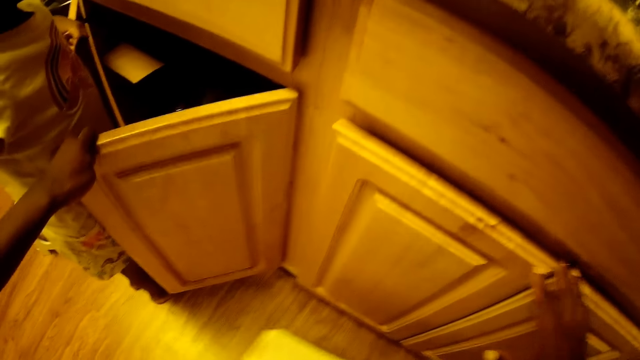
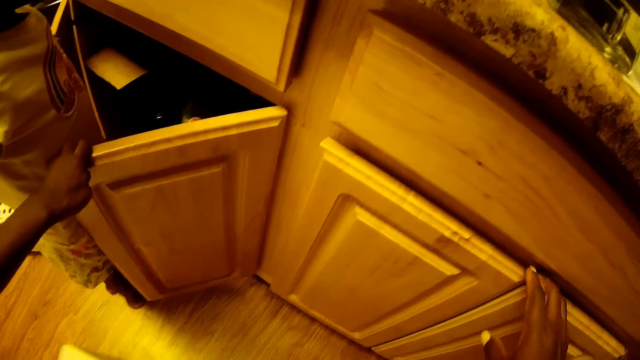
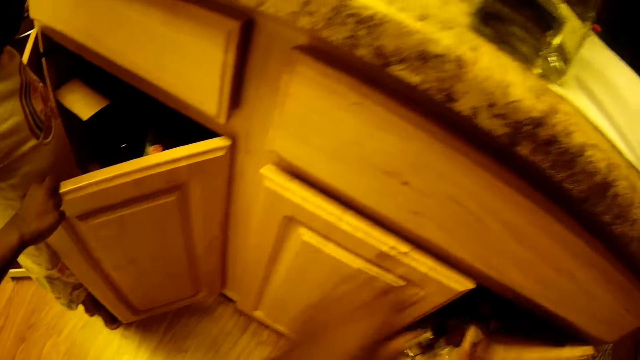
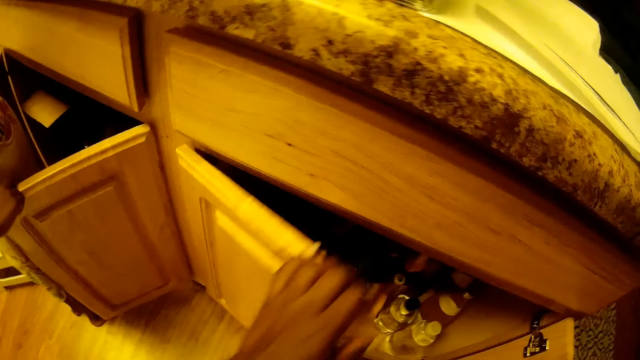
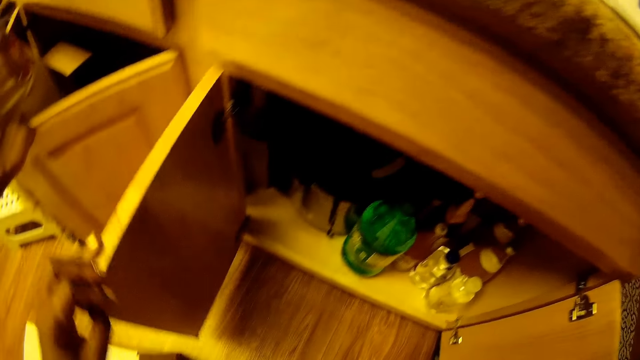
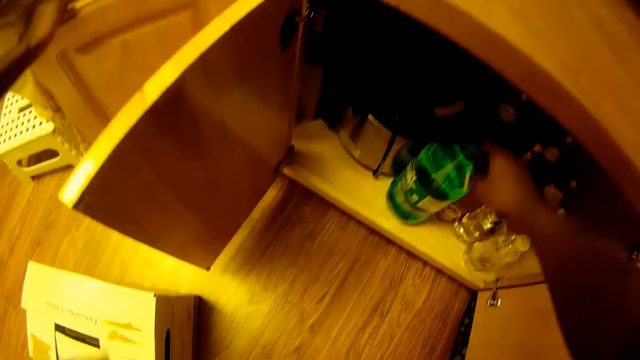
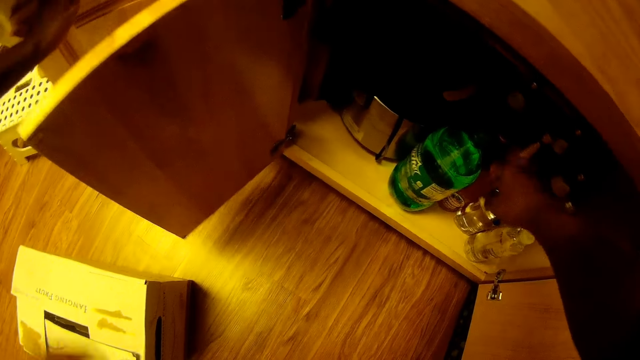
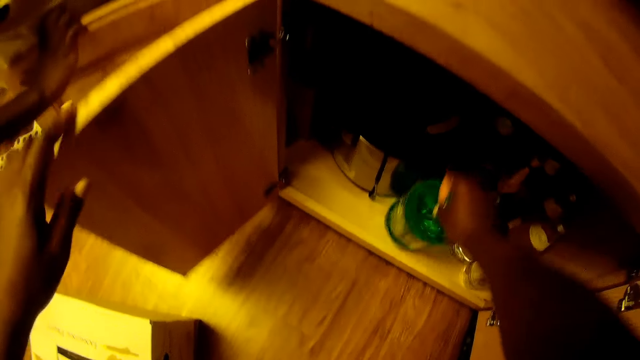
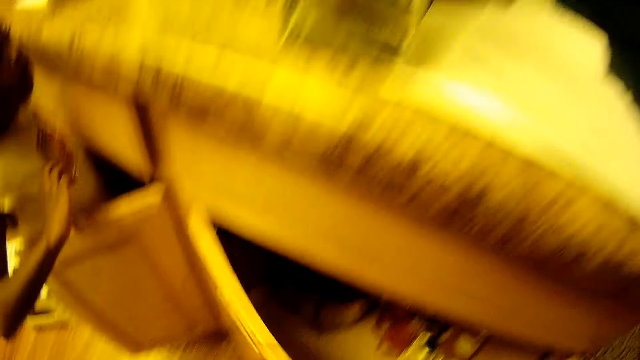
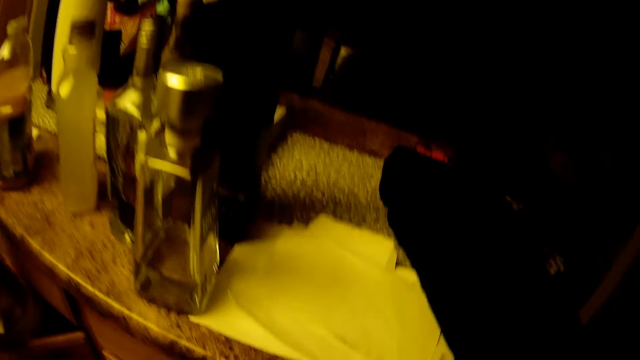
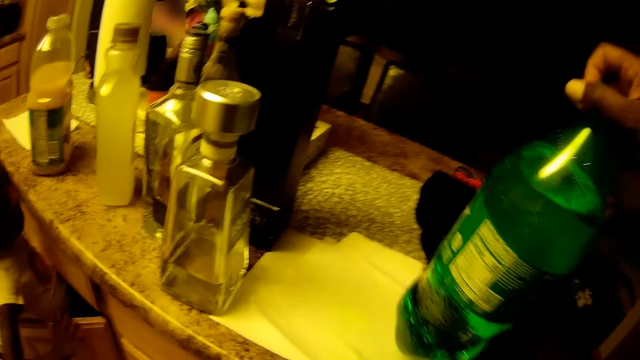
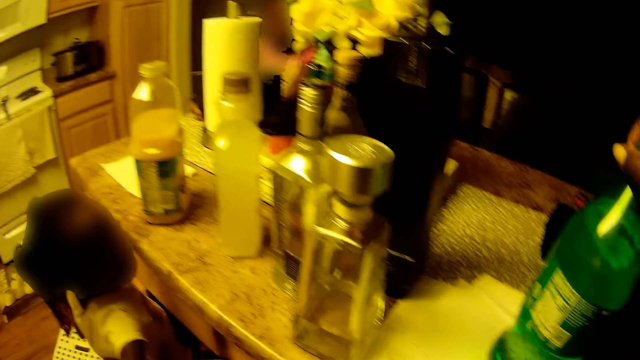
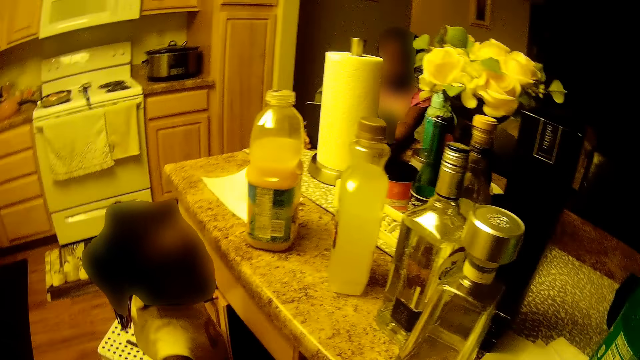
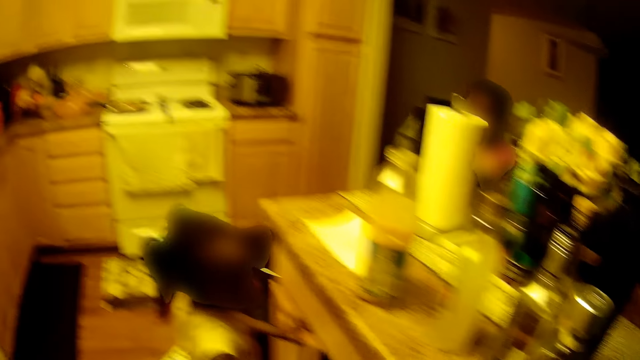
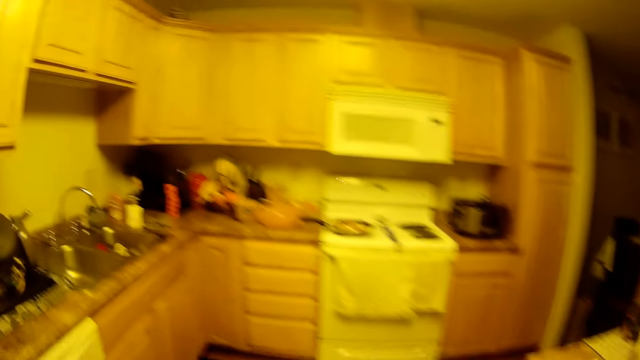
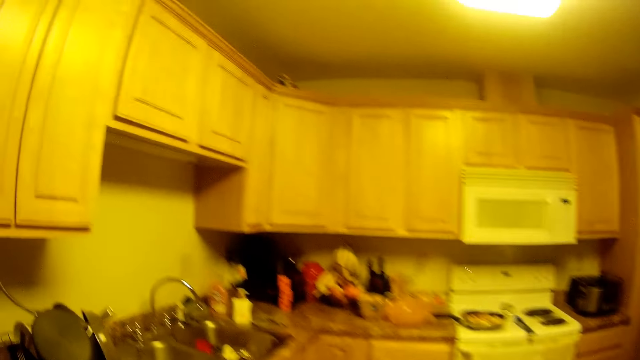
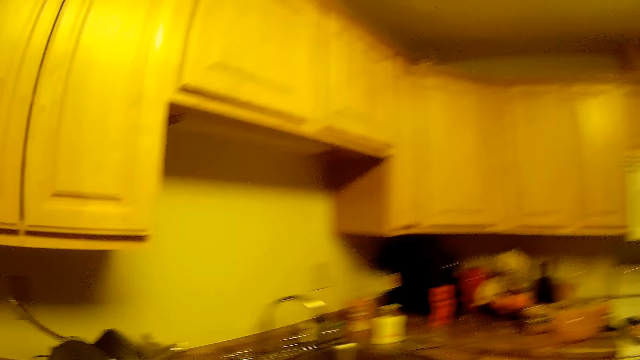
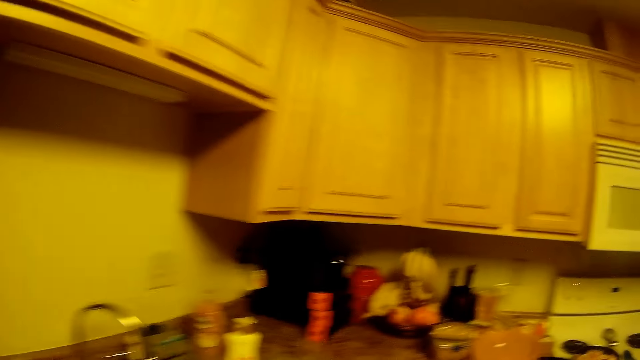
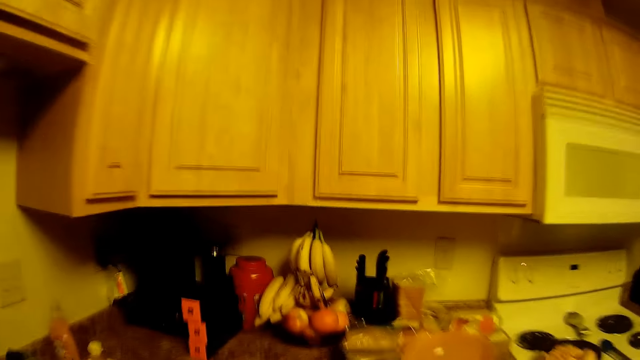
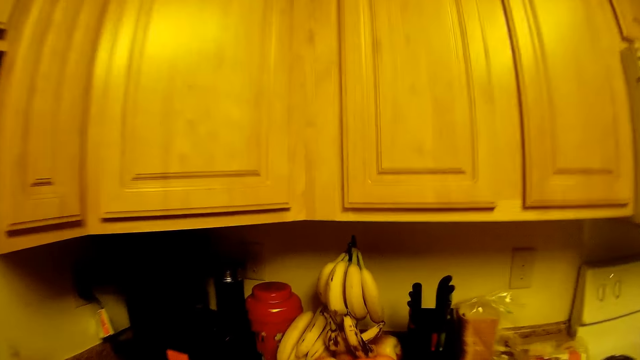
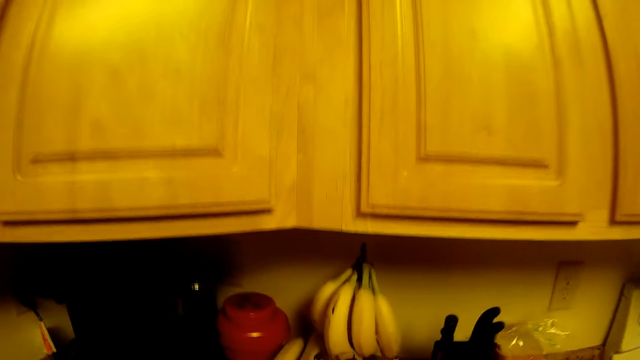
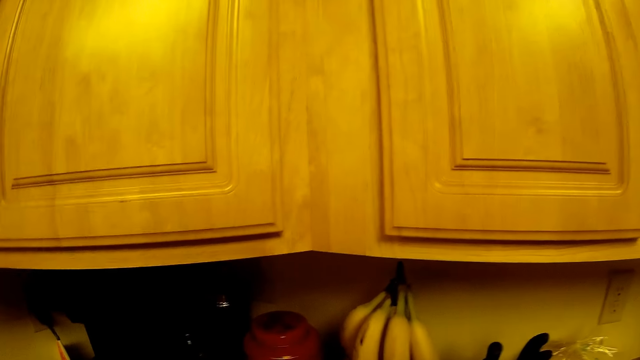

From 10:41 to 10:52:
The camera wearer moves the box. She opens the shelf or cabinet with her right hand. She opens the shelf with her left hand. She takes a bottle of soda from the shelf with her right hand. She closes the shelf with her left hand. She puts the bottle of soda on the counter. She drops the bottle on the shelf. She walks towards the cabinet.

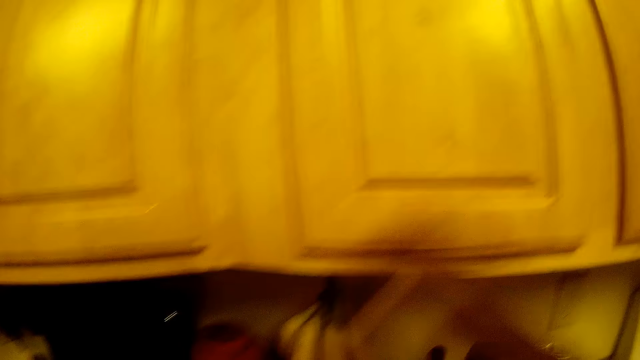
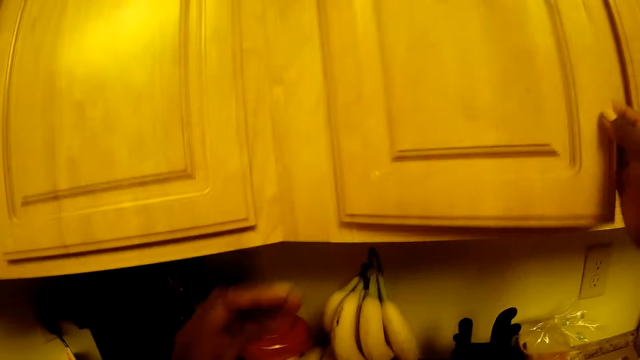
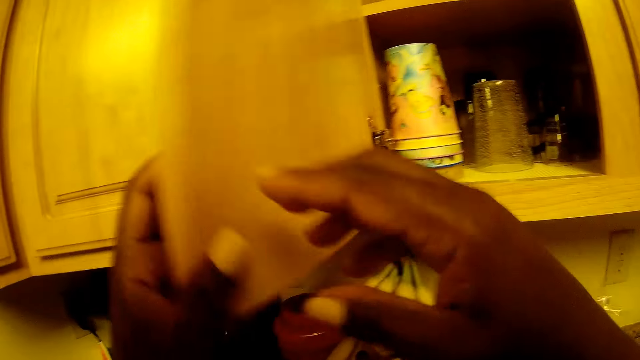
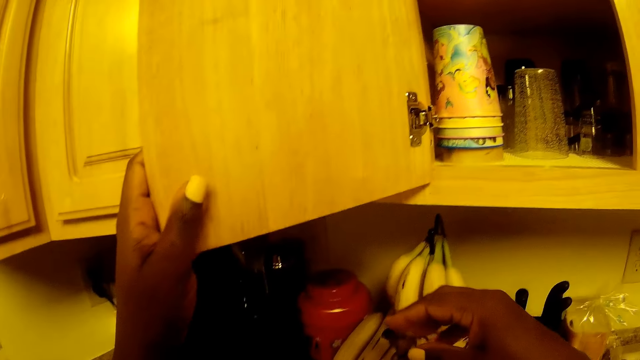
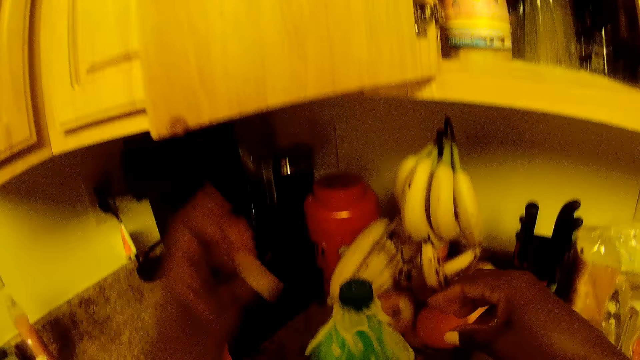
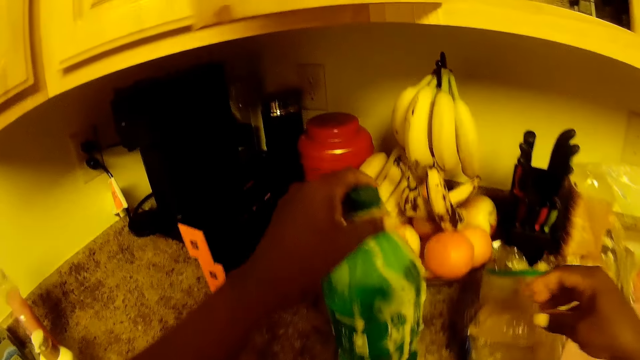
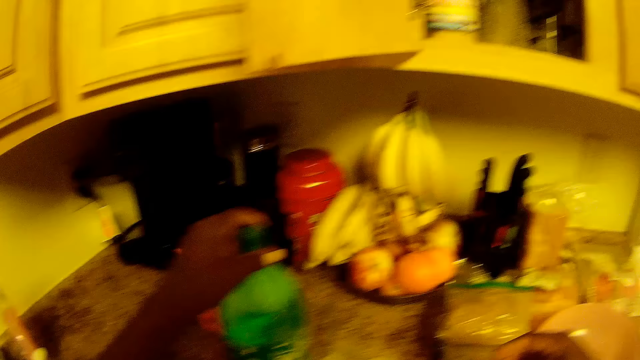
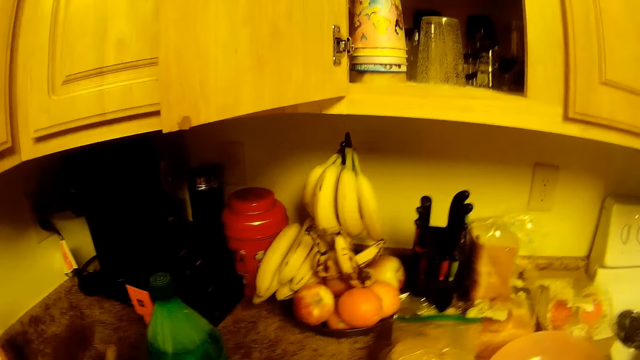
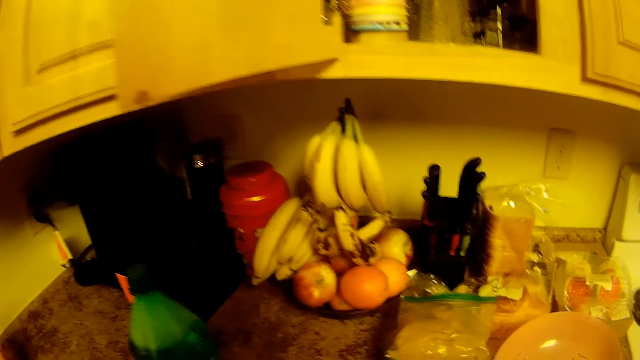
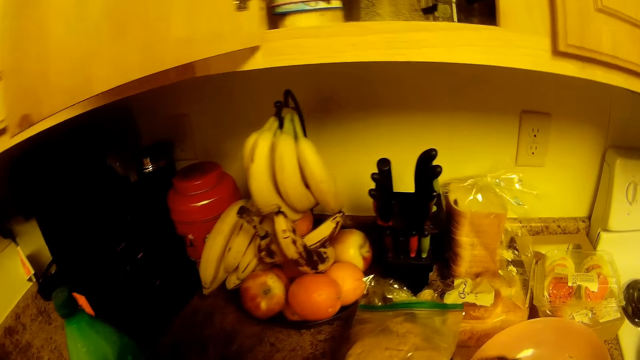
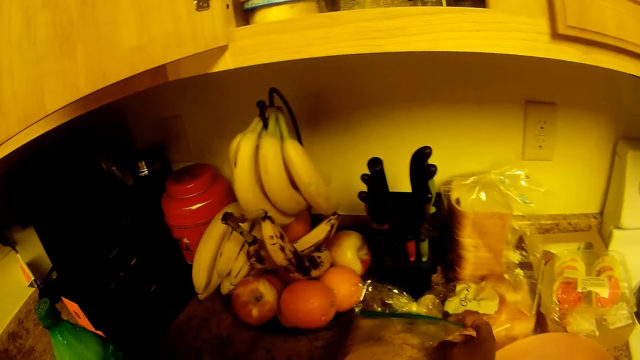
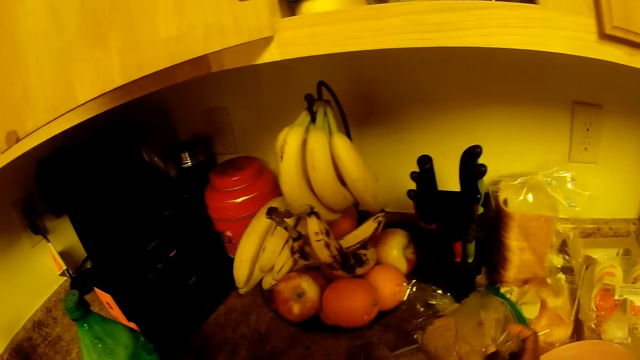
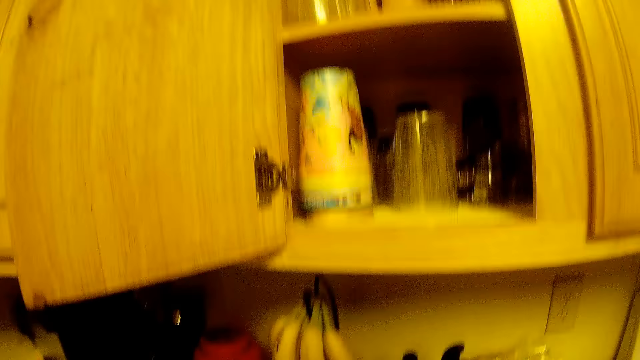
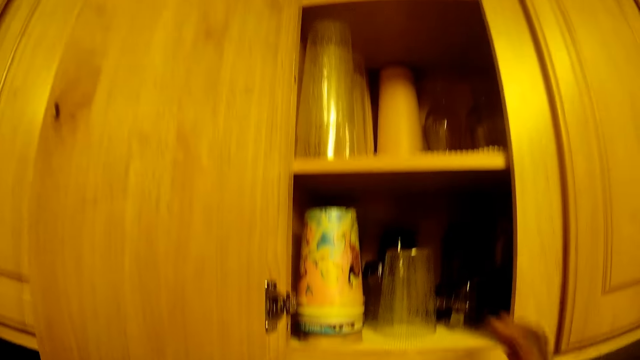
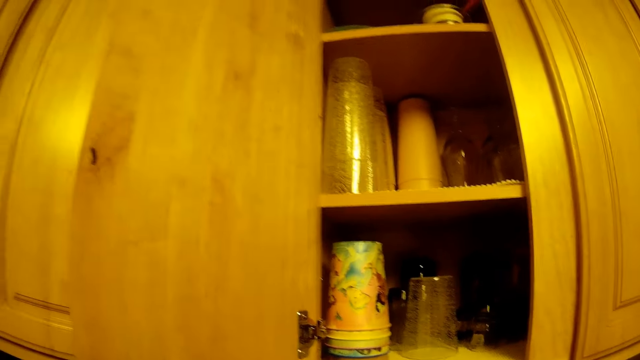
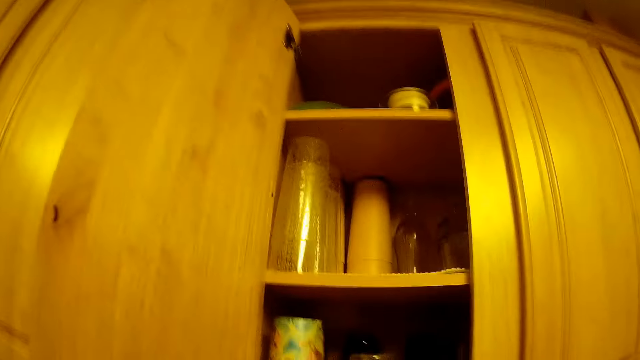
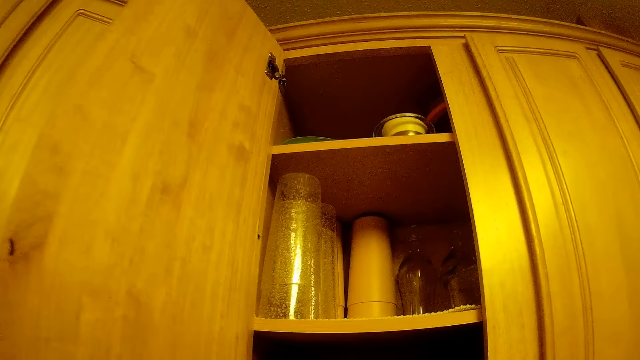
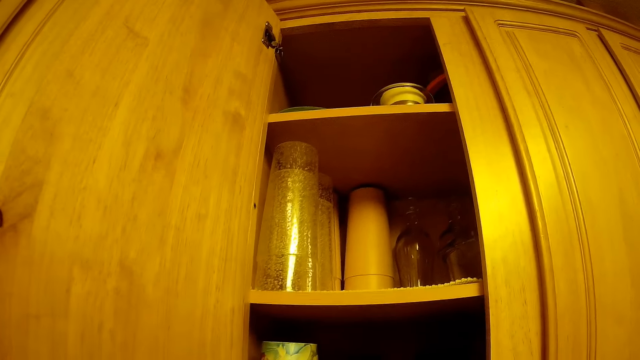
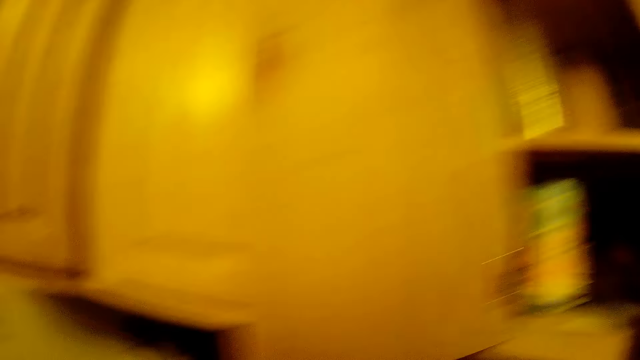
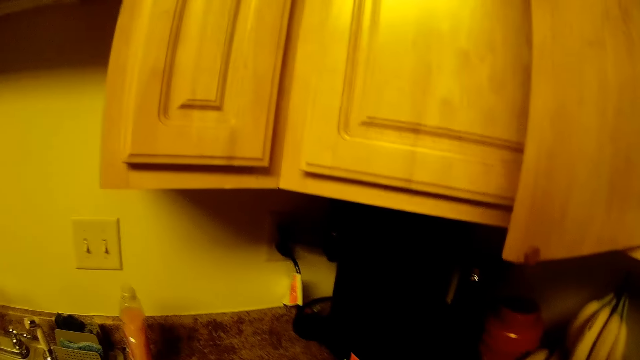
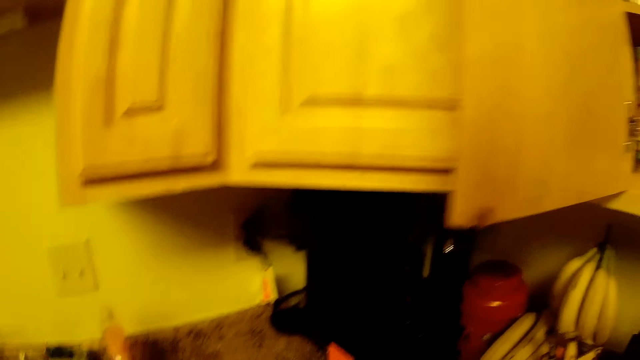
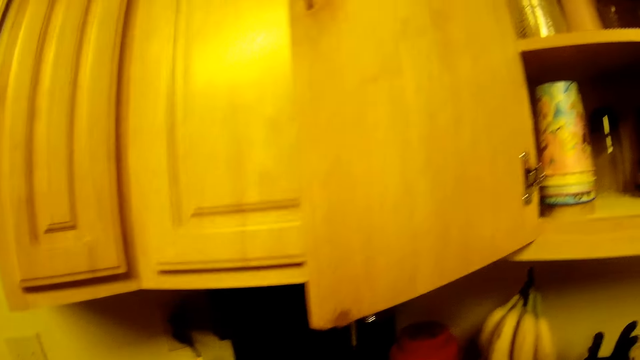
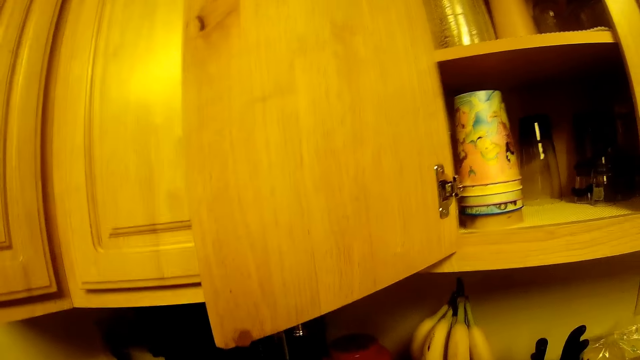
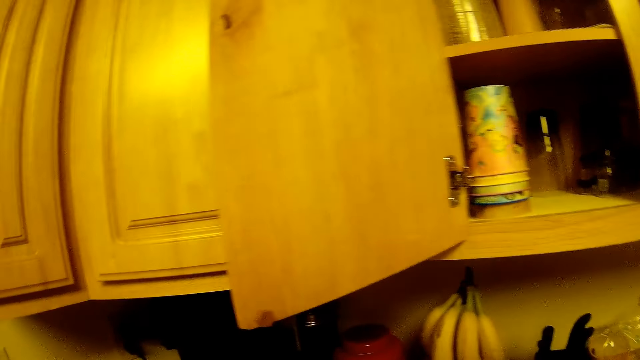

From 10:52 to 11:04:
The camera wearer opens a shelf or cabinet with her right hand. She holds the shelf door with her left hand. She moves the bottle of soda on the shelf with her left hand. She takes a plastic bag from the shelf with her right hand. She moves a packet of food on the counter. She adjusts her camera with her right hand. She moves her hand. She picks up a cup from the cabinet.
